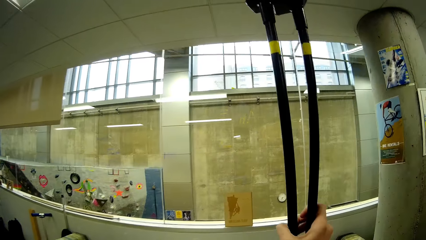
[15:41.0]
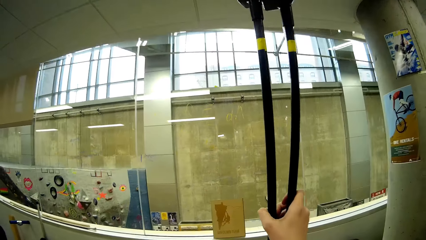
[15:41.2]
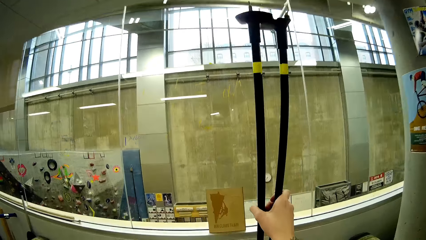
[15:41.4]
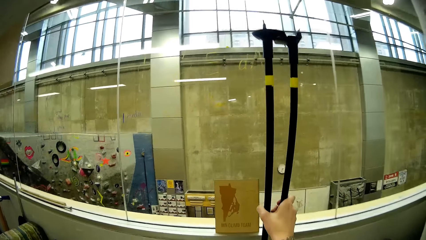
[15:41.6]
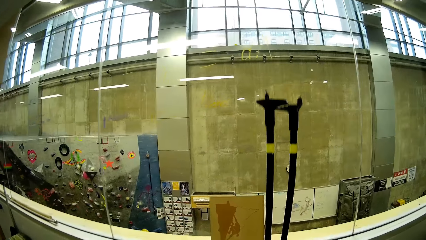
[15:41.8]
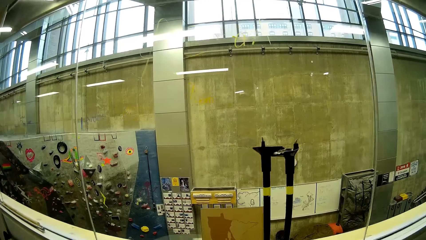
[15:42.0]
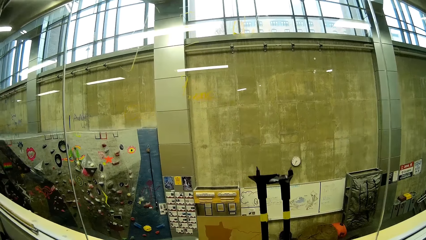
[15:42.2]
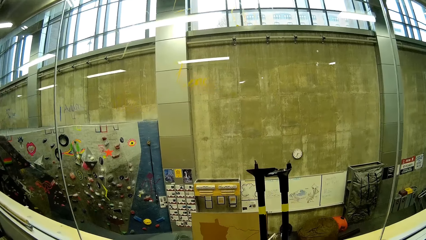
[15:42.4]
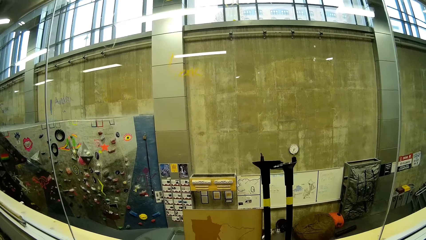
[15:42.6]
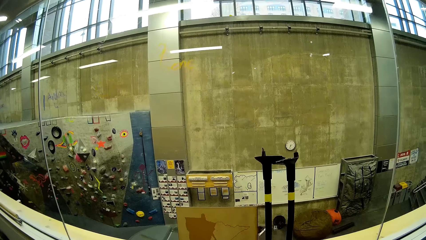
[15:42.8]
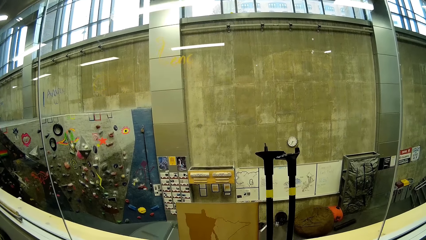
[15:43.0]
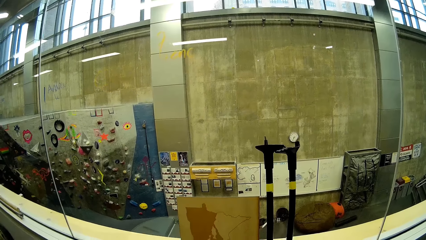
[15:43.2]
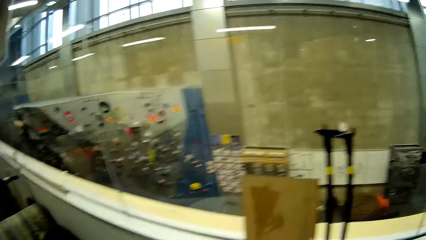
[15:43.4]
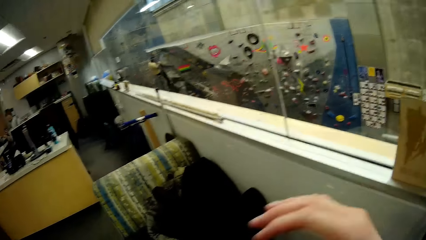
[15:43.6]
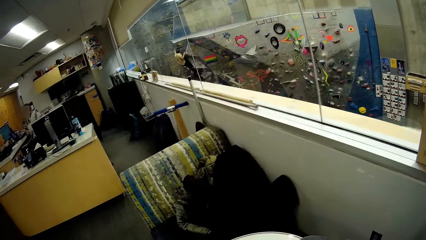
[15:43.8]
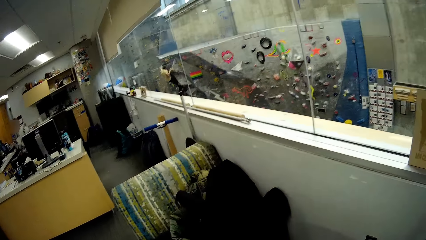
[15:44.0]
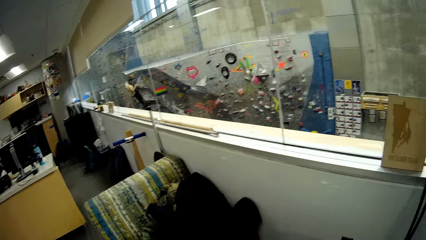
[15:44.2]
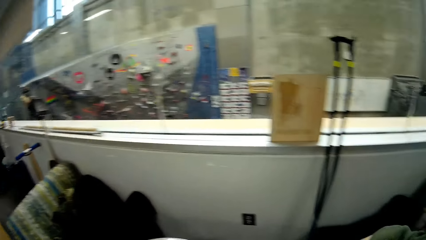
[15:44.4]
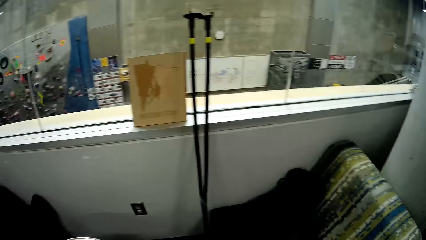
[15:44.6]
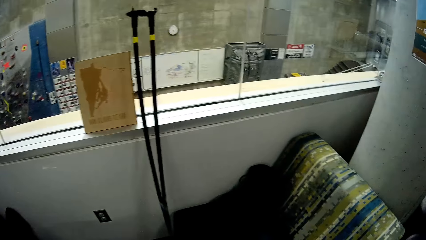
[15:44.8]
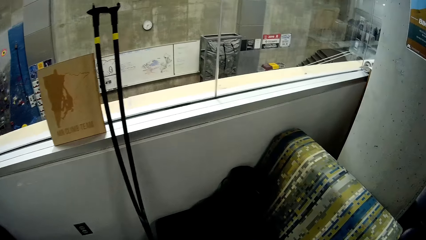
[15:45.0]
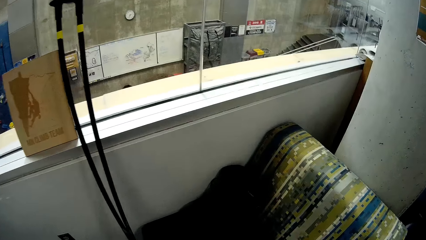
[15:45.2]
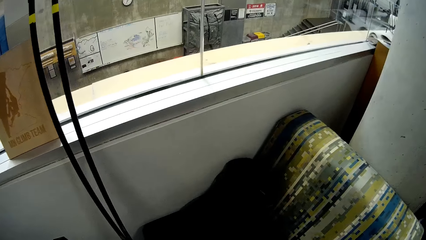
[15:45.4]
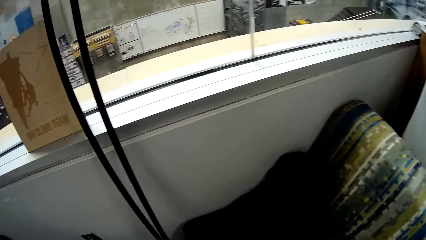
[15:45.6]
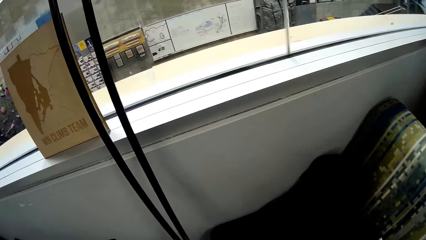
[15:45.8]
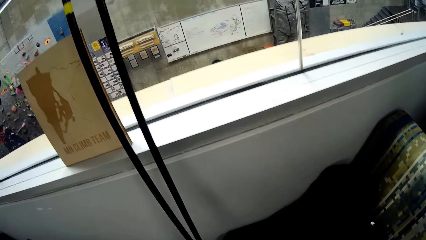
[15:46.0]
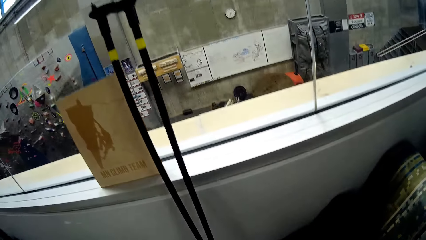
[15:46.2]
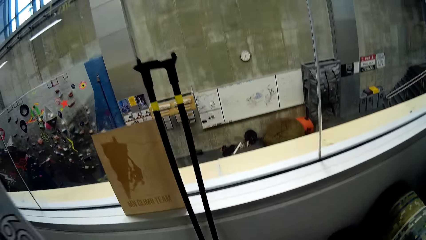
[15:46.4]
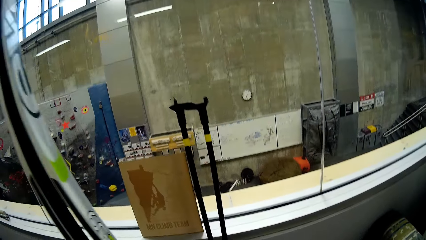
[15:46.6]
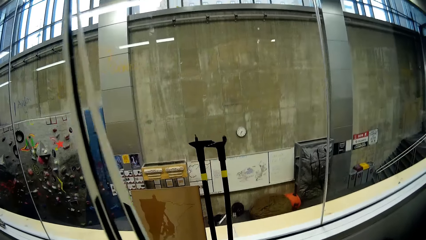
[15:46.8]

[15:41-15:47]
The camera wearer leans the trekking poles on the wall.

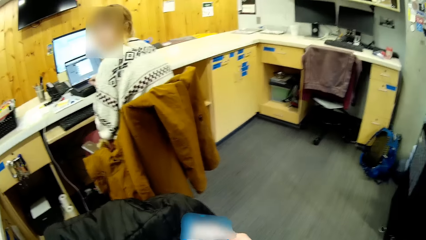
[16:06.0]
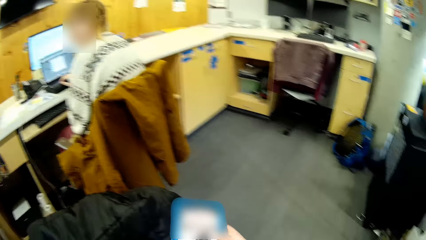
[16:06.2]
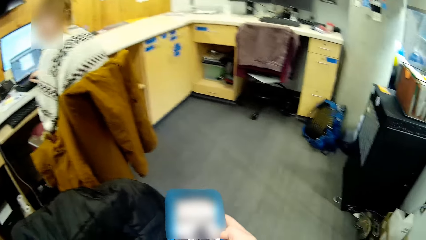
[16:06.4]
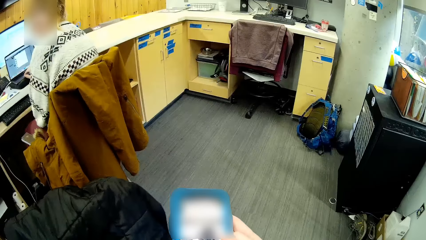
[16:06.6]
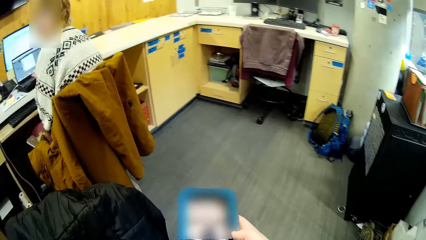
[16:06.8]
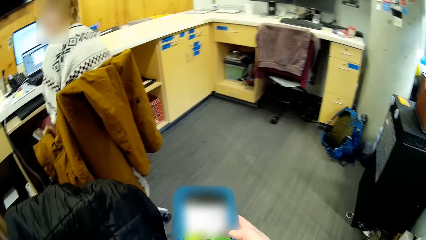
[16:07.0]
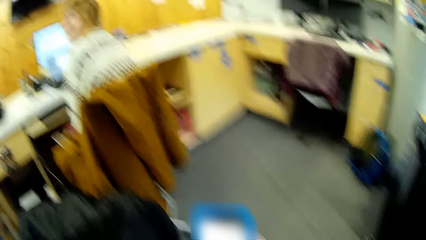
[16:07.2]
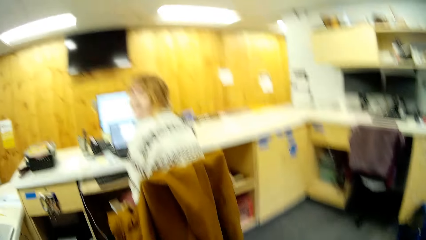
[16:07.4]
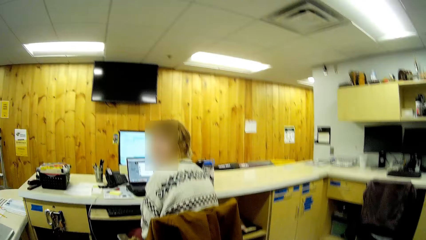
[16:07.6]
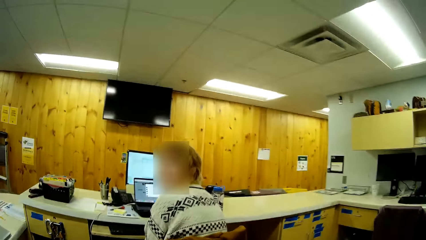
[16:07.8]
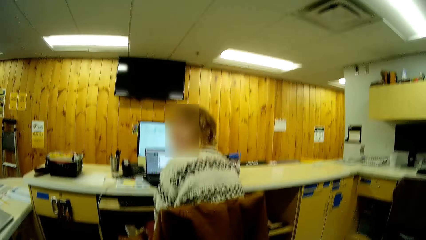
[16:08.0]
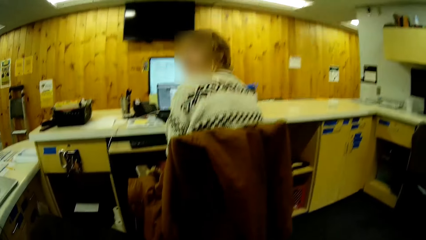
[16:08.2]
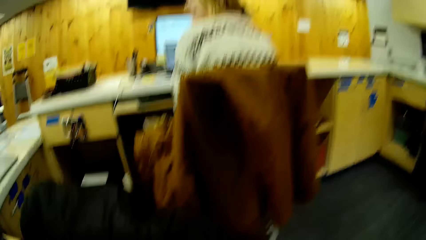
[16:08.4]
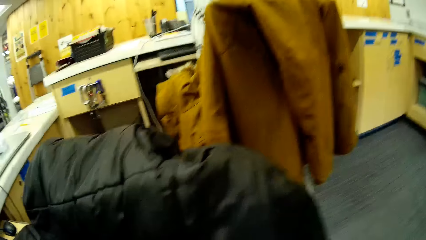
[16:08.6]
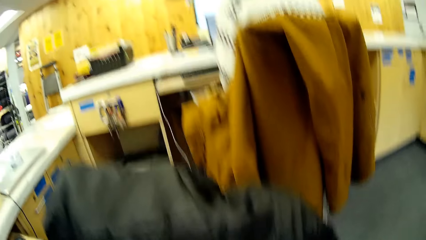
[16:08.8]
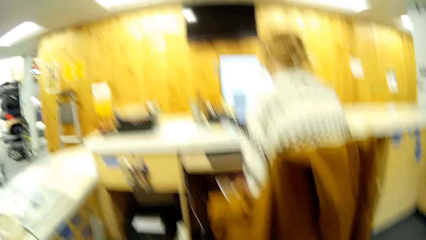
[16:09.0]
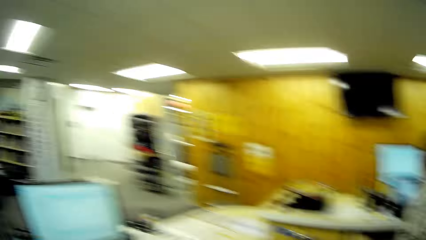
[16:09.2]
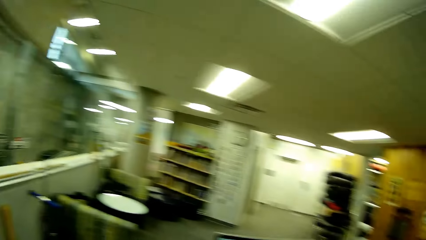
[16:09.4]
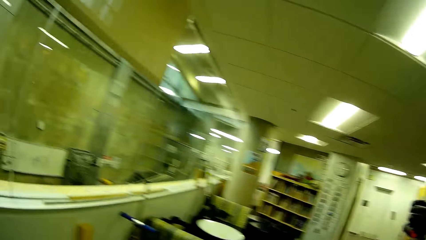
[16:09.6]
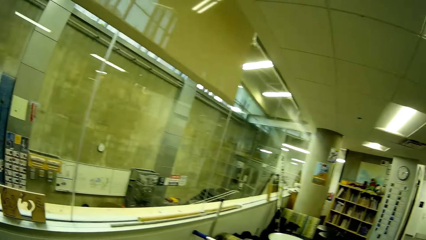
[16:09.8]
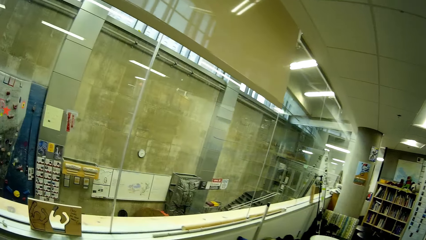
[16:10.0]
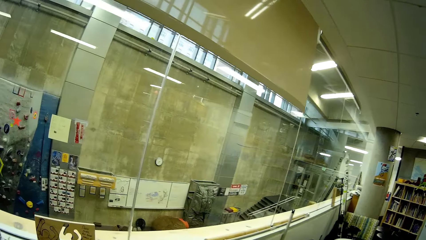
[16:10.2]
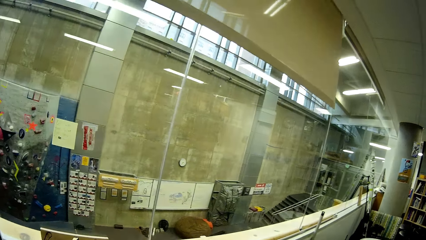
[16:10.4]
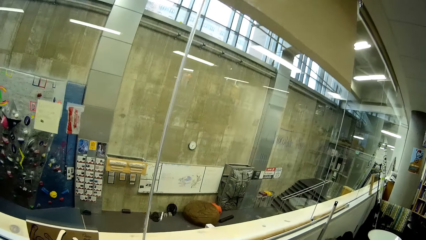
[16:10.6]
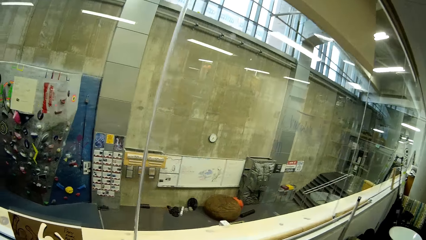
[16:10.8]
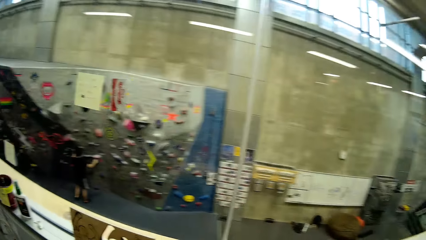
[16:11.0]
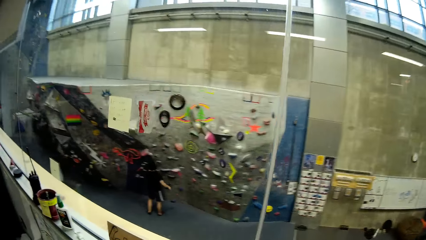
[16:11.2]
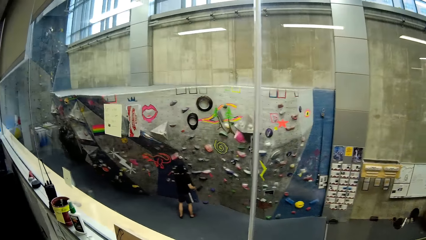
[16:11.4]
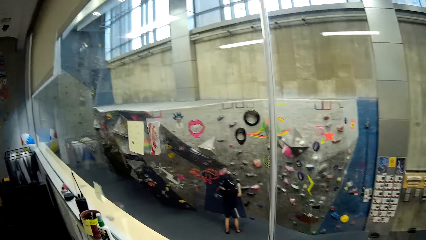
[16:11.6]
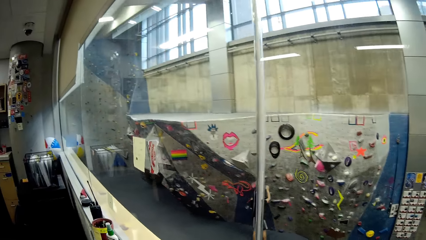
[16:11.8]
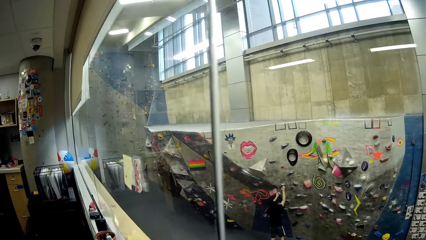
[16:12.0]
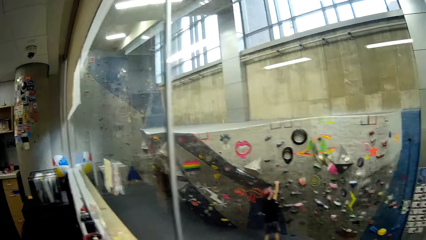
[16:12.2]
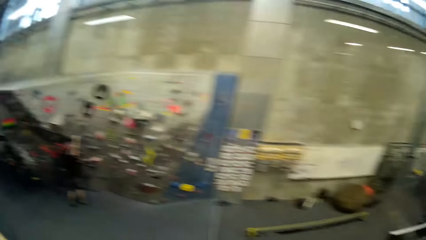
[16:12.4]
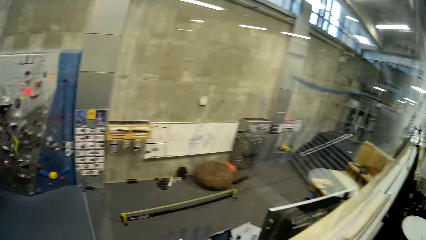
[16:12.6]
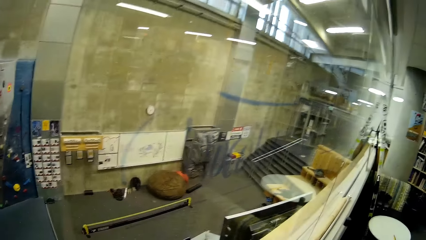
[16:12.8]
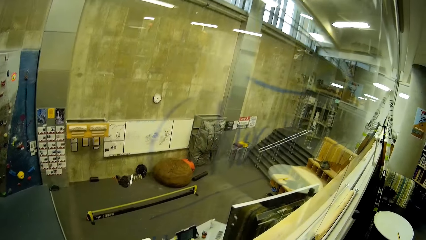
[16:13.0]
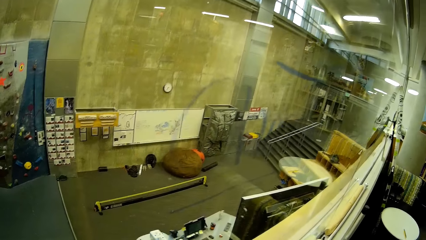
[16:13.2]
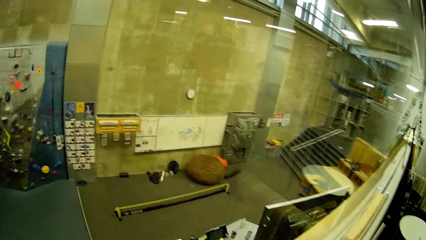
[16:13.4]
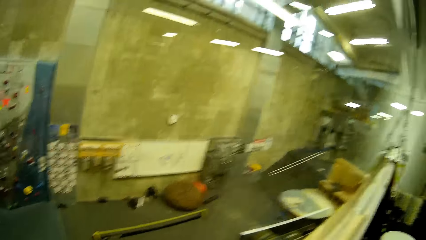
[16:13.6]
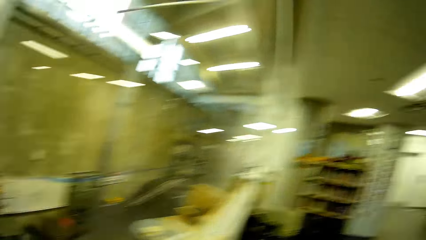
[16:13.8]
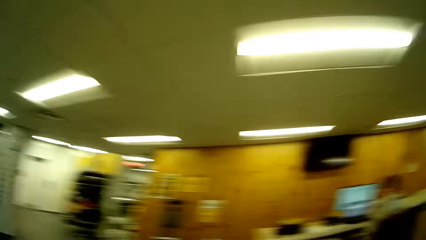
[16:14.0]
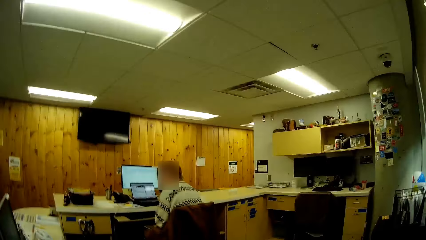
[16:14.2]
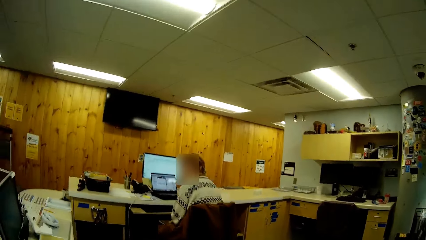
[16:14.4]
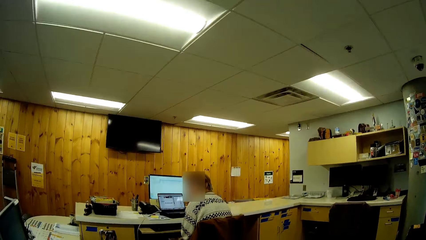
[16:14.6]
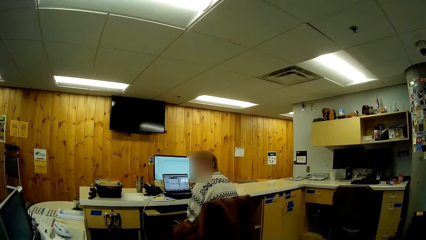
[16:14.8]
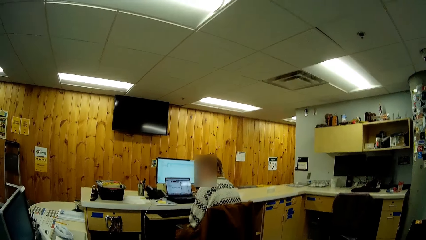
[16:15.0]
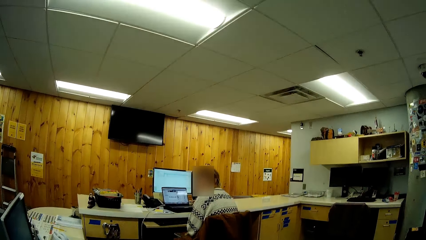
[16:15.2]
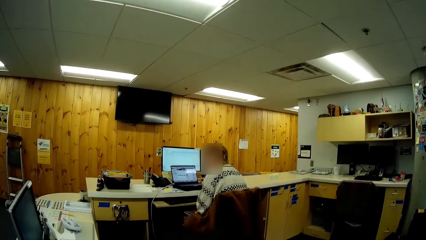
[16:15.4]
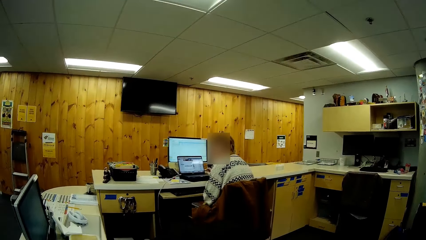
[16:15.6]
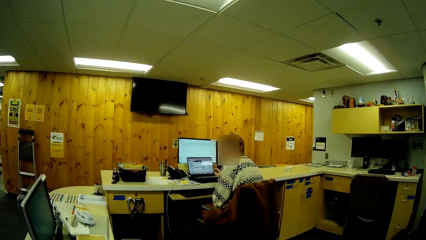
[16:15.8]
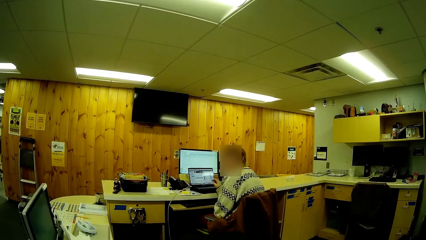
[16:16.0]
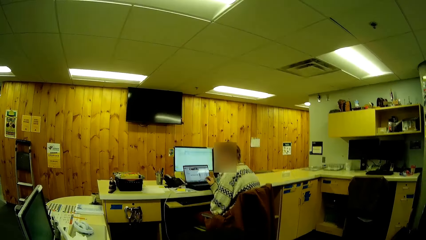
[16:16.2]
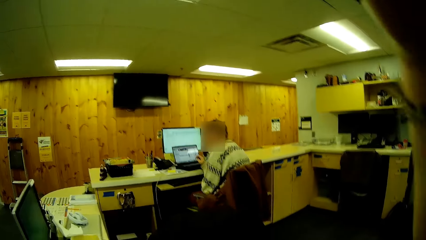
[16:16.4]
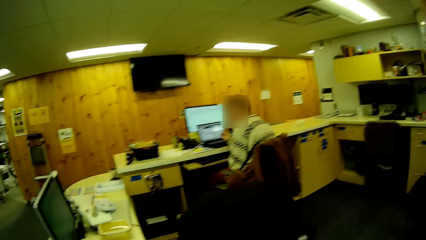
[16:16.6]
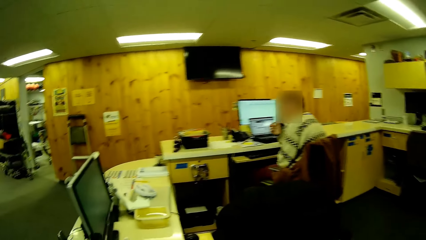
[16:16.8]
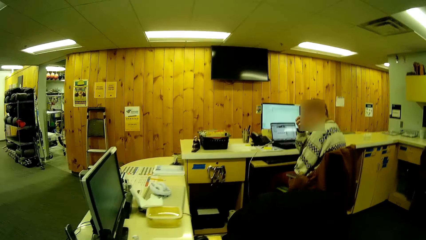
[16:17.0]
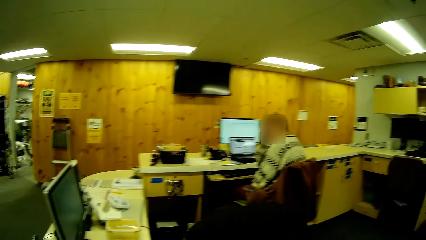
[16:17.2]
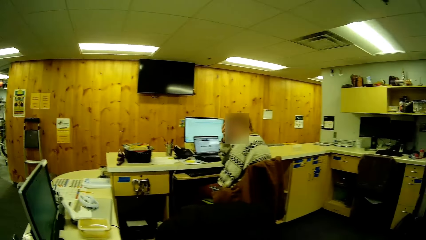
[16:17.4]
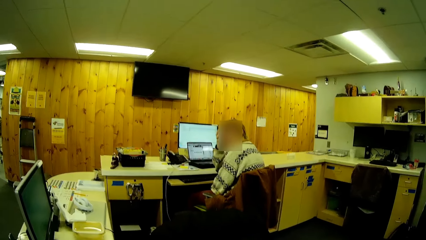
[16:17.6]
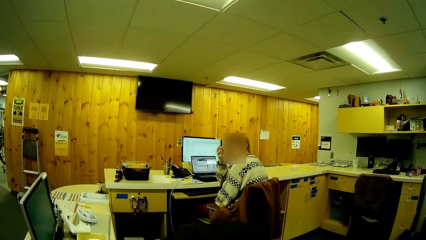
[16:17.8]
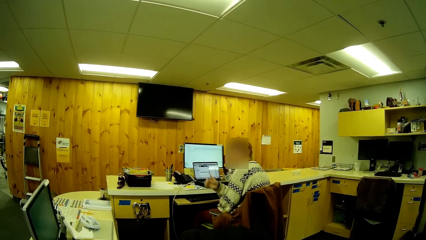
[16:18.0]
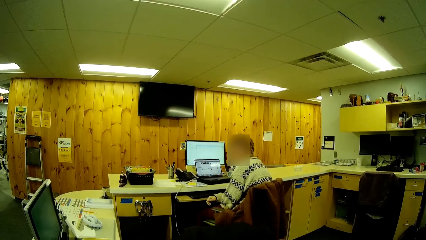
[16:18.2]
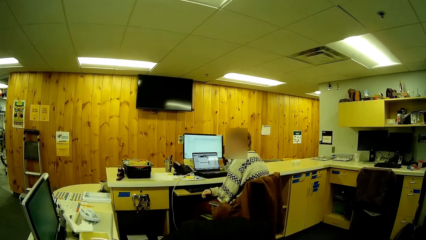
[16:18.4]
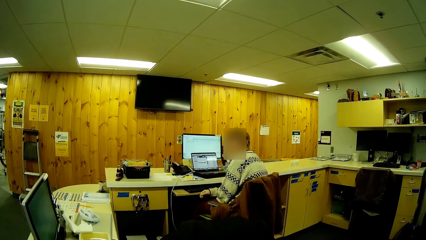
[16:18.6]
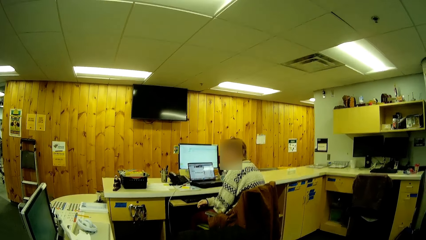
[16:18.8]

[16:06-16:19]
The camera wearer looks around.
